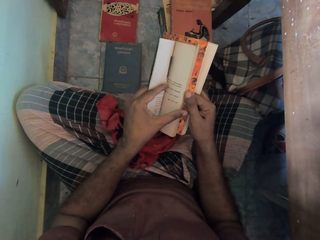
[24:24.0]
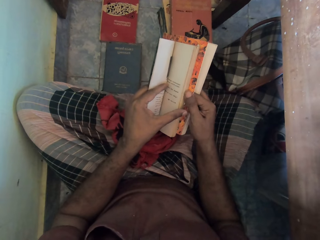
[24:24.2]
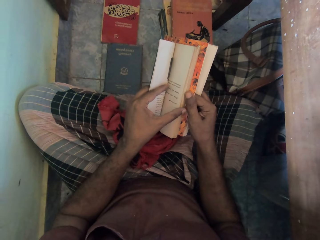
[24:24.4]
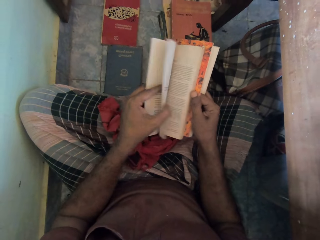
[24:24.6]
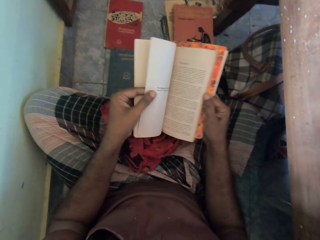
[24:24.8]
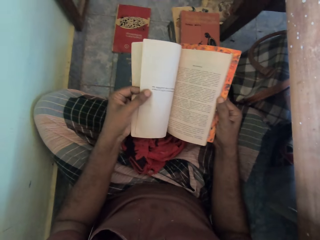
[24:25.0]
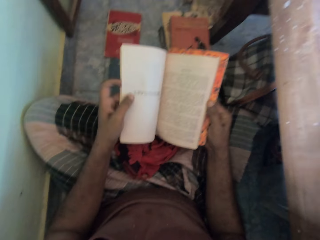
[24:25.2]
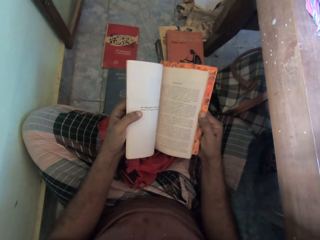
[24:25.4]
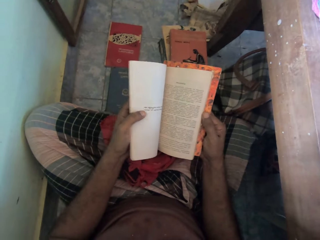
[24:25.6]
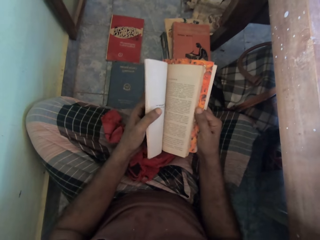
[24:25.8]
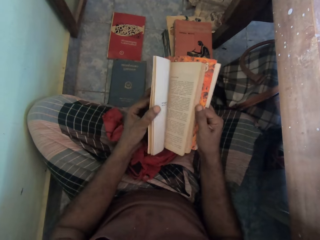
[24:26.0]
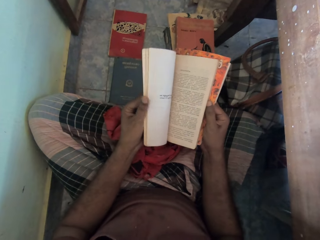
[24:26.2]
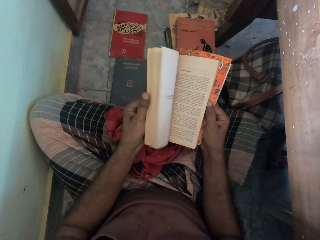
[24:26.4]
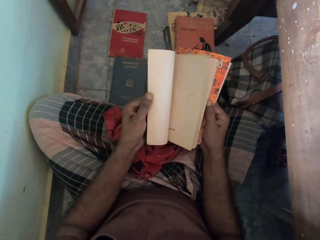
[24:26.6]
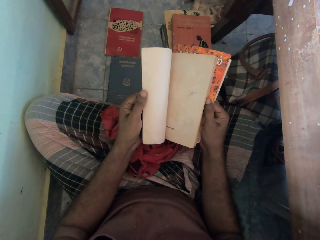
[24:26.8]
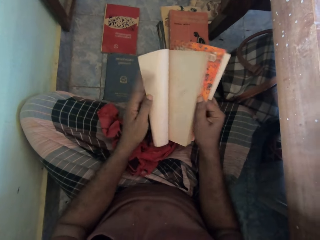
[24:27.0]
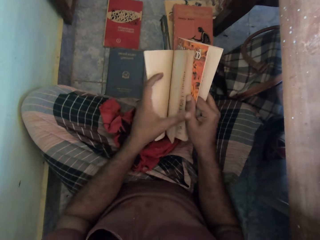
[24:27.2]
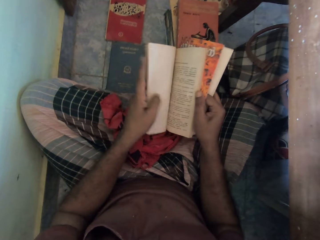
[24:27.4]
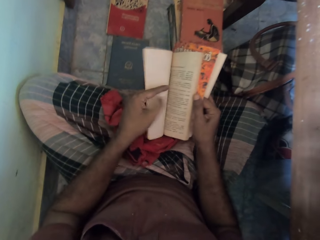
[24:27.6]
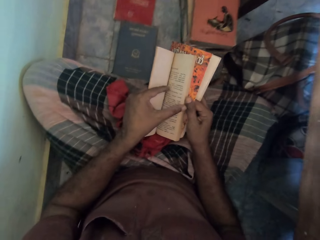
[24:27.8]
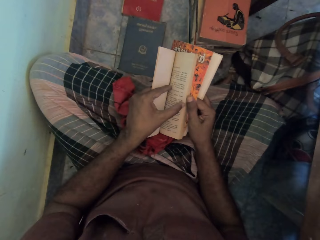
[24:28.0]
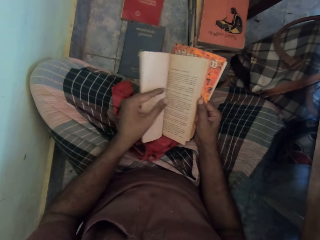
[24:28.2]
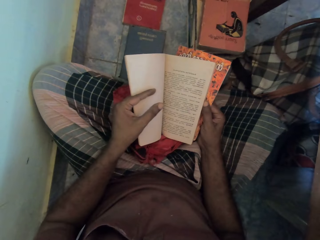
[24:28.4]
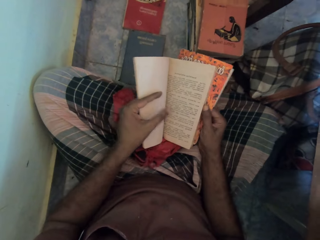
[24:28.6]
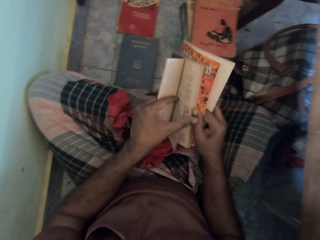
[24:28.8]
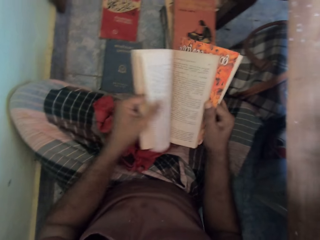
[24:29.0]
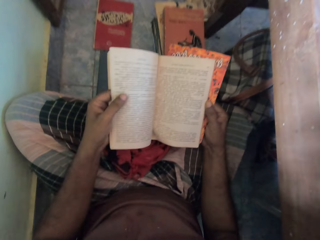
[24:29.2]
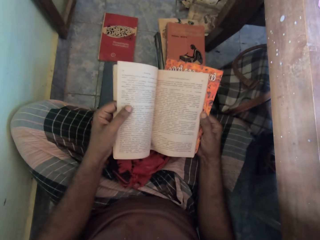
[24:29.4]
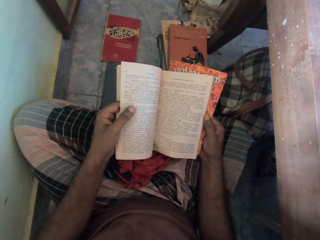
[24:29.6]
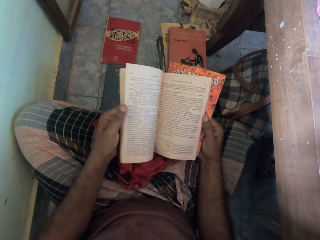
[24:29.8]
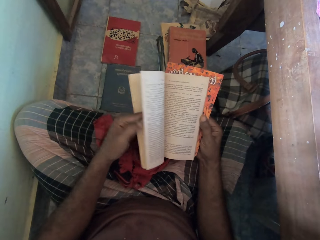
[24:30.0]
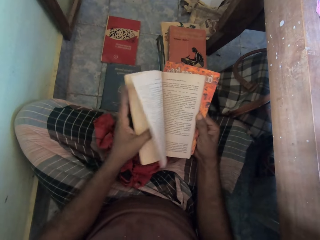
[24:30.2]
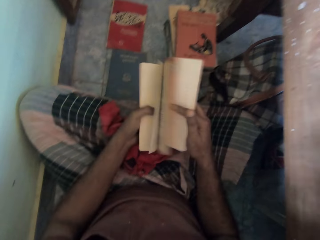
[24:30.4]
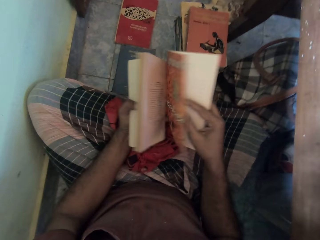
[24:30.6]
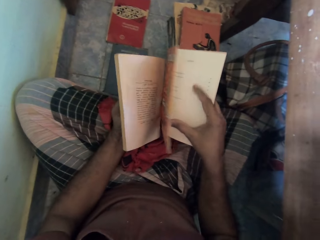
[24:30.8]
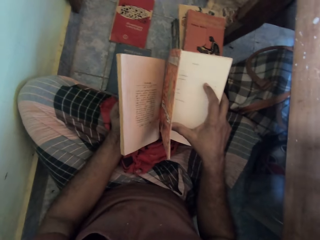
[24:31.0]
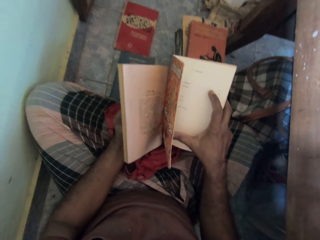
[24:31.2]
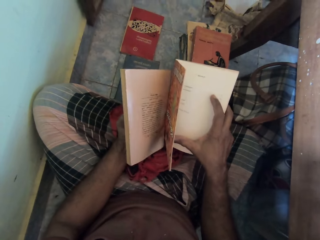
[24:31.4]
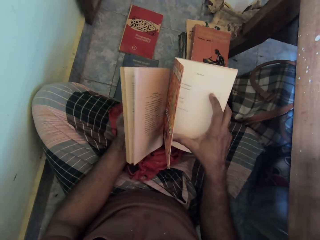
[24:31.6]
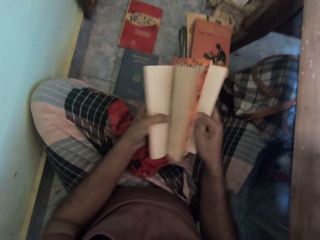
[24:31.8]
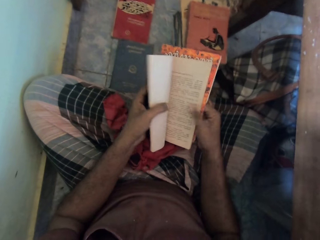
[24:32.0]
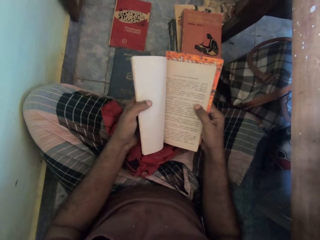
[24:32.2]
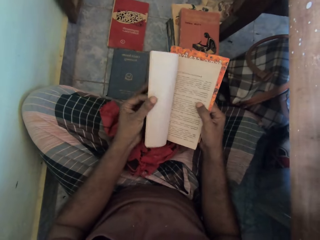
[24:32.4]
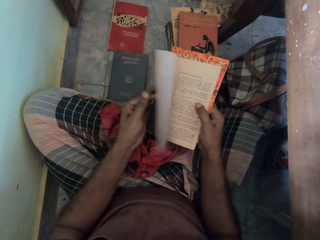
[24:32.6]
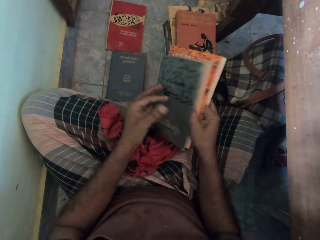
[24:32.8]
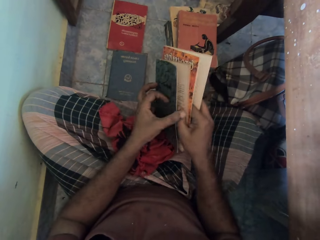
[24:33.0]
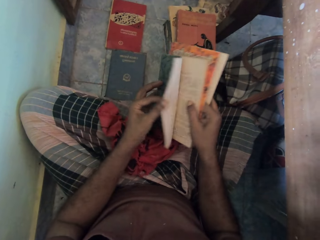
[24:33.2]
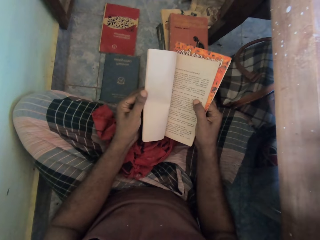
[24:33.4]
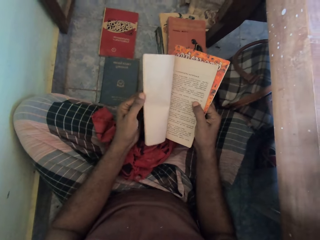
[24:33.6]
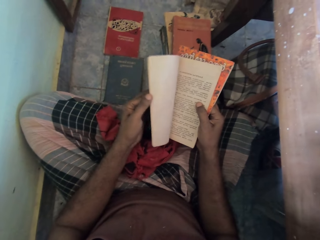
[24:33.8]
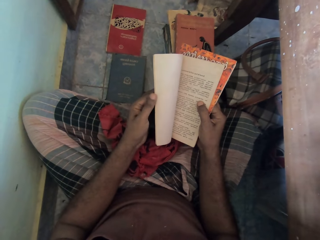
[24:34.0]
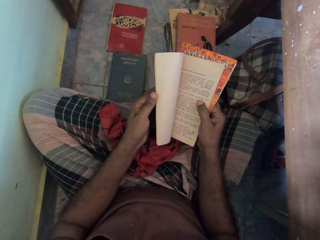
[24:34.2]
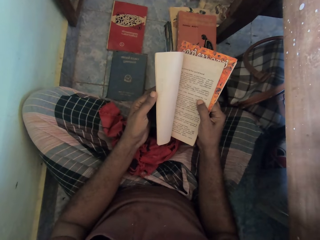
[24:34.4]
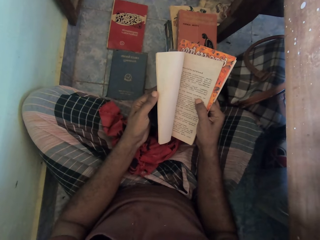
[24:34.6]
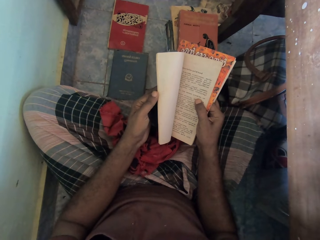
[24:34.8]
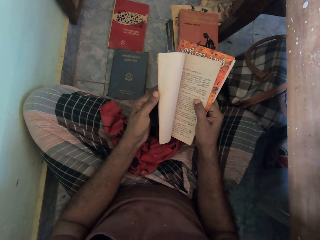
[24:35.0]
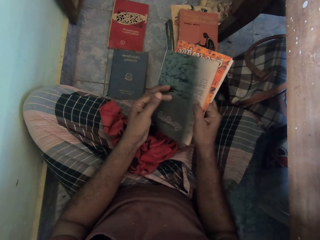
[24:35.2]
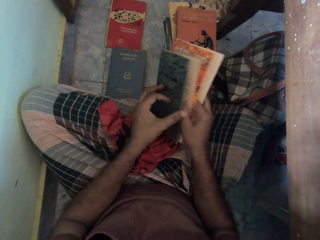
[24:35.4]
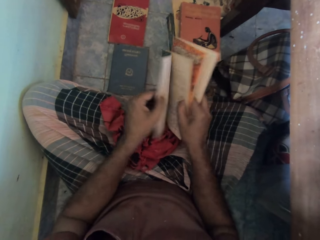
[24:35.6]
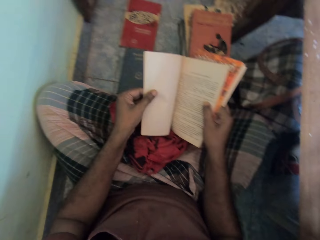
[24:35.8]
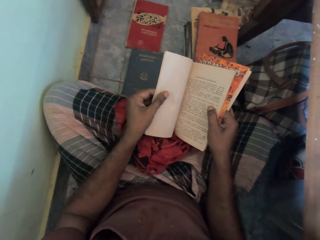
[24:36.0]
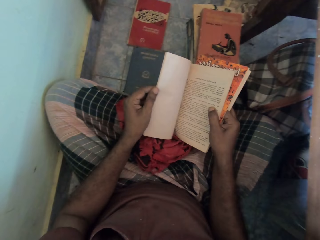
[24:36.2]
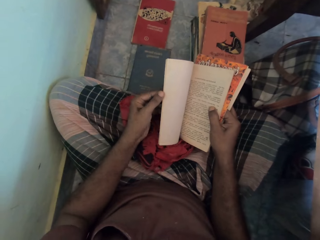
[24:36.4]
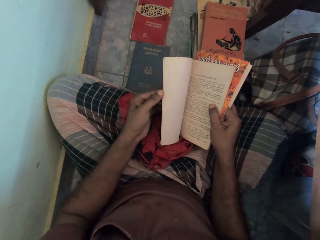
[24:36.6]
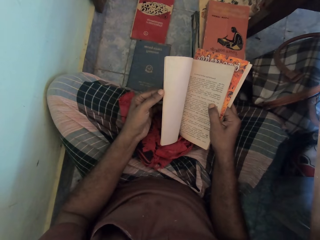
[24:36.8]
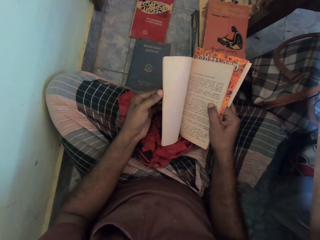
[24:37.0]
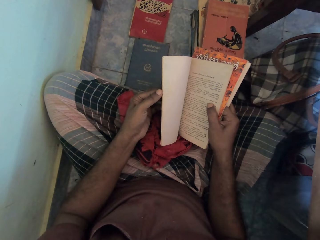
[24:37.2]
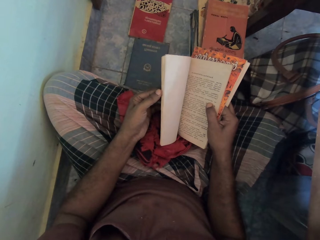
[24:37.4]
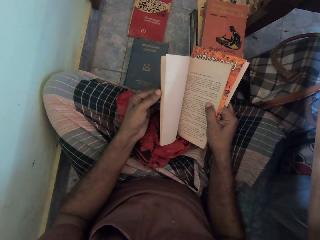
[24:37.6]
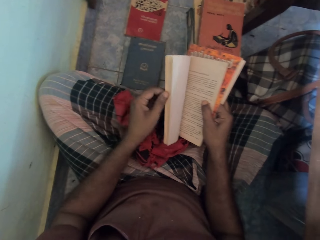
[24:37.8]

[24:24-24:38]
The camera wearer reads the book. They open the book pages. They read the book. They open the book pages. They read the book. They open the book pages. They close the book pages. They open the book pages. They read the book. They open the book. They close the book pages. They open the book pages. They read the book.

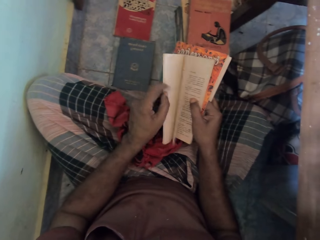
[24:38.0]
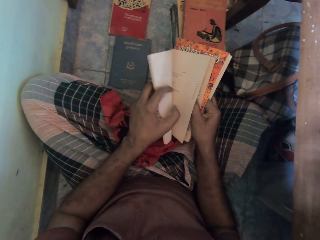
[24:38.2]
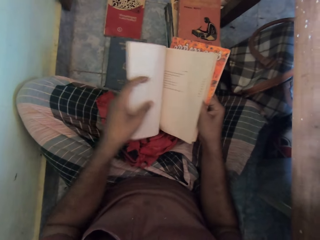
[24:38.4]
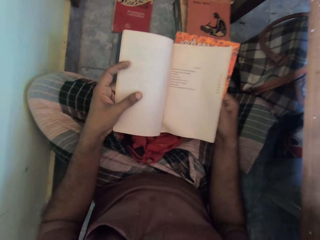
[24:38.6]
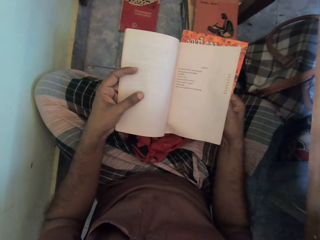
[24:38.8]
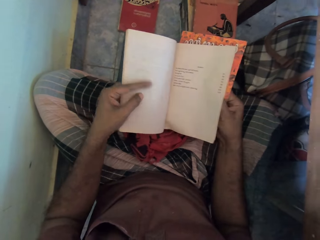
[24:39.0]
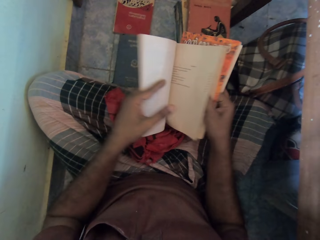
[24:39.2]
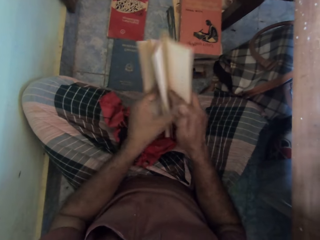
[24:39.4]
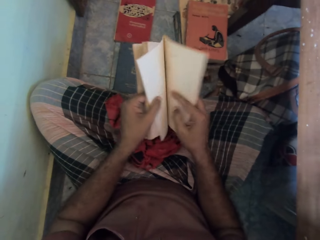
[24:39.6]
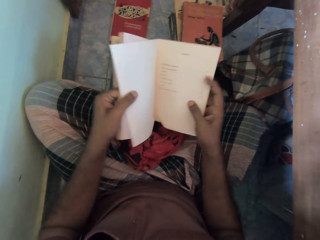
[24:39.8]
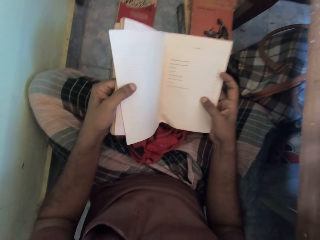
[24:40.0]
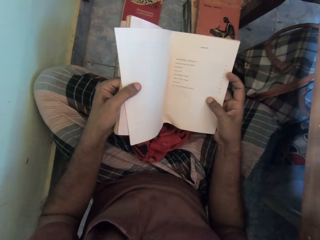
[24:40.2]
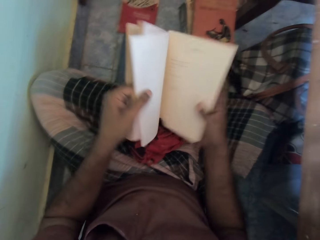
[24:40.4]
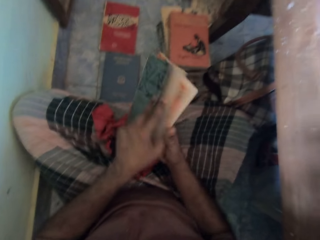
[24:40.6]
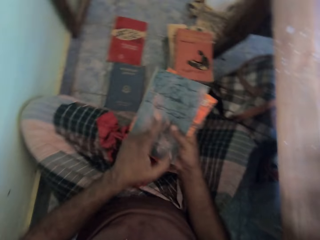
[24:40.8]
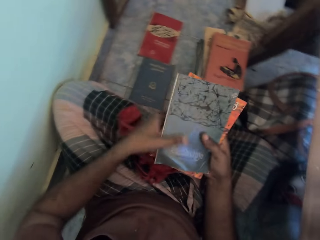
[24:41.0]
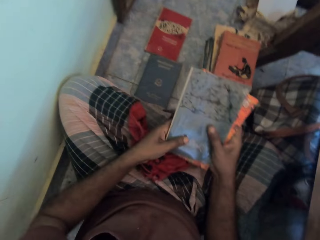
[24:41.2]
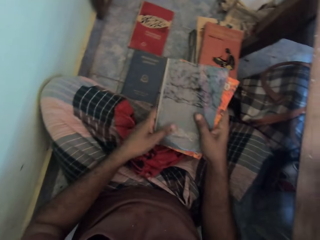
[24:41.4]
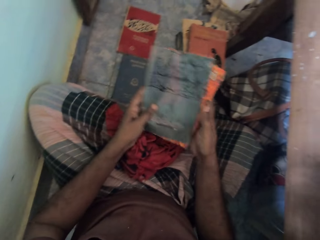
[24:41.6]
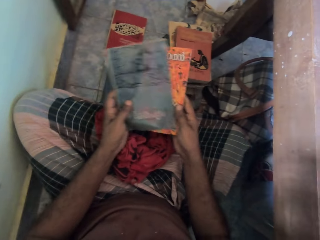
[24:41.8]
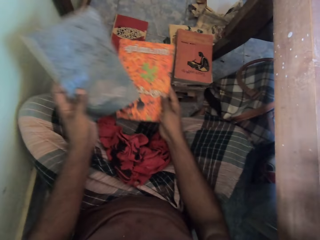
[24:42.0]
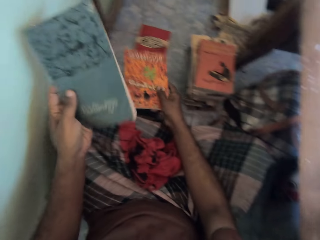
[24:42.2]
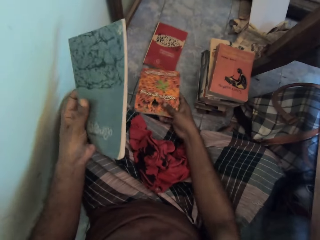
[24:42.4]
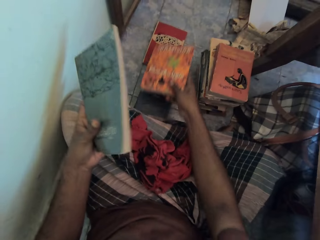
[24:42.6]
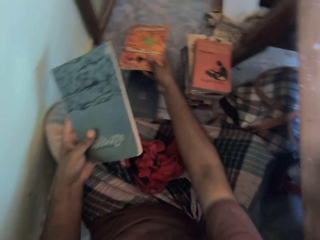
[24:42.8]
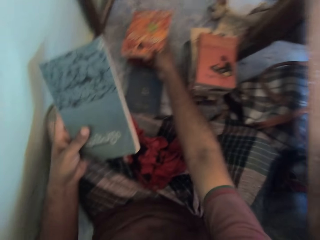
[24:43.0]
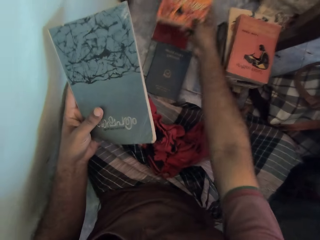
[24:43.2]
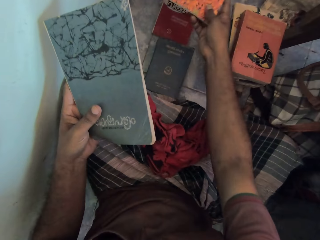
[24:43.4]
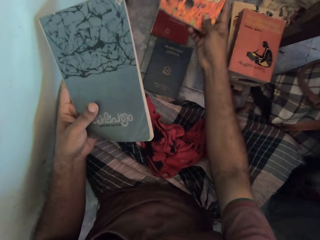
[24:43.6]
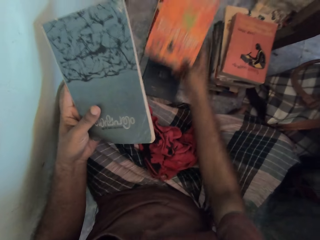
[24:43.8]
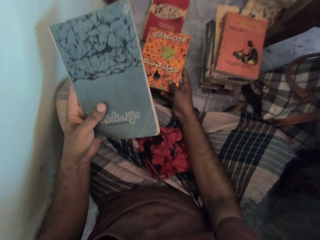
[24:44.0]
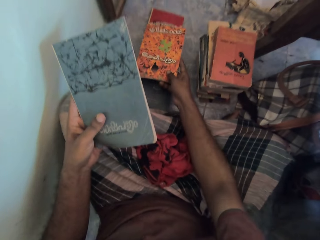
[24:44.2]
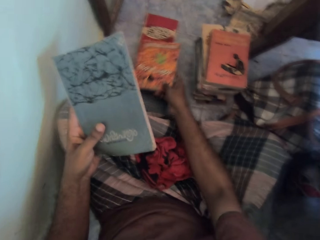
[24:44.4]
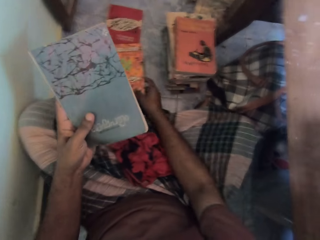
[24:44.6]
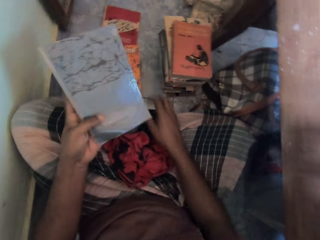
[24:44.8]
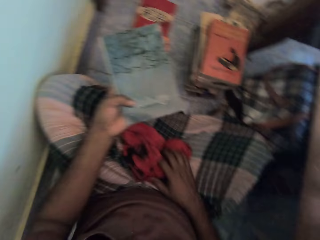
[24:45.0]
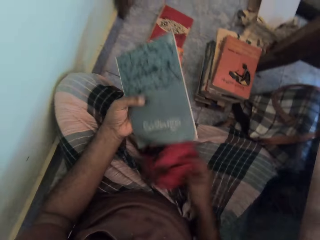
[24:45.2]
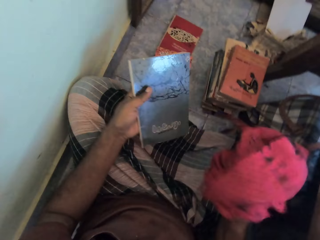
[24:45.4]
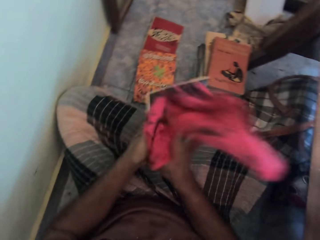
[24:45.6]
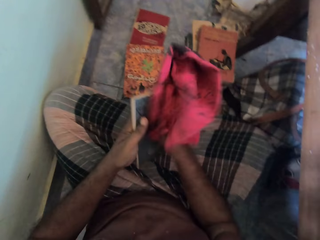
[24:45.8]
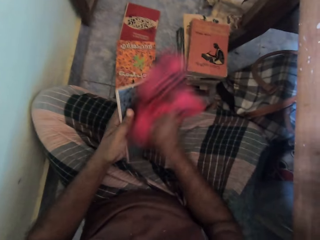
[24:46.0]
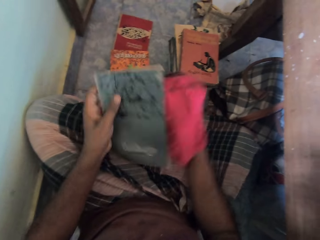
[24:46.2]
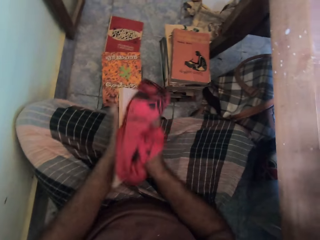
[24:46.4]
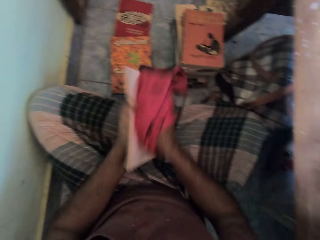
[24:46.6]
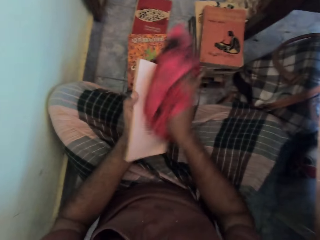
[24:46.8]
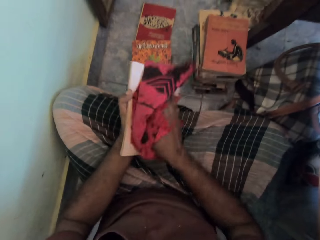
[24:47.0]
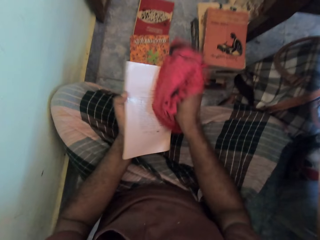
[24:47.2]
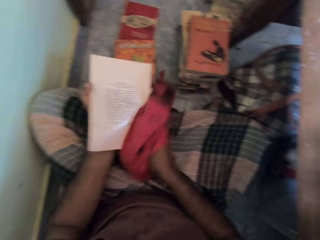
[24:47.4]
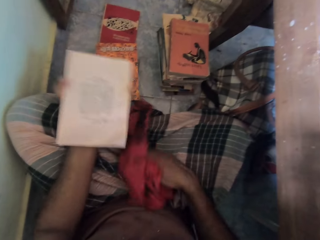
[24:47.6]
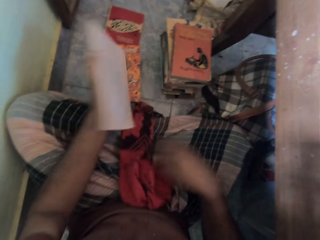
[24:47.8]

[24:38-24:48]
The camera wearer opens the book pages. He closes the books with his left hand. He holds the books together. He places the book on the stack of books on the floor with his right hand. He holds the book in the left hand. He cleans the book in his left hand with the rag or towel on his legs. He takes the towel. He drops the rag on his legs with his right hand.
